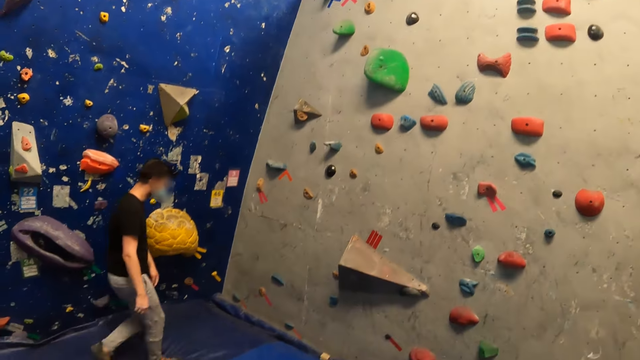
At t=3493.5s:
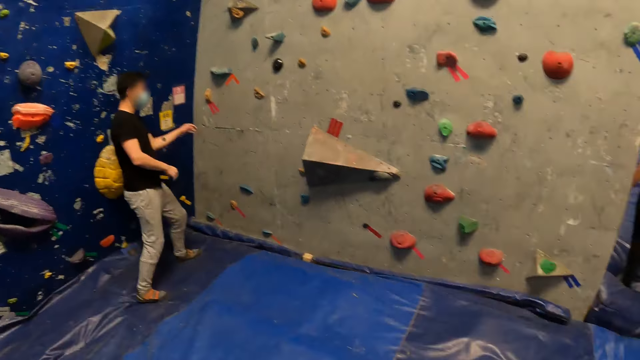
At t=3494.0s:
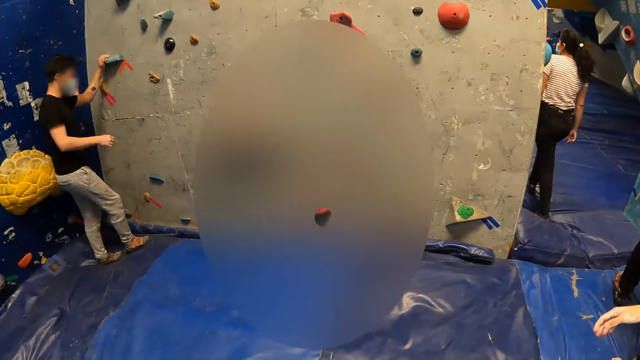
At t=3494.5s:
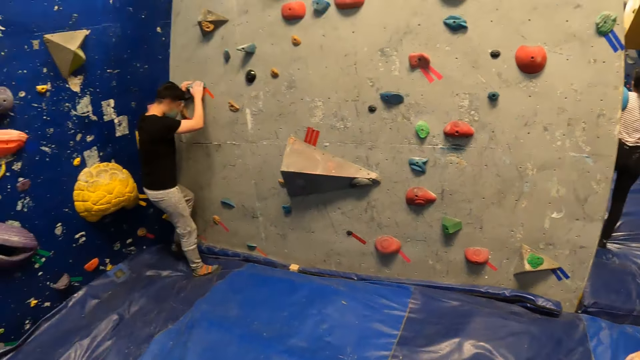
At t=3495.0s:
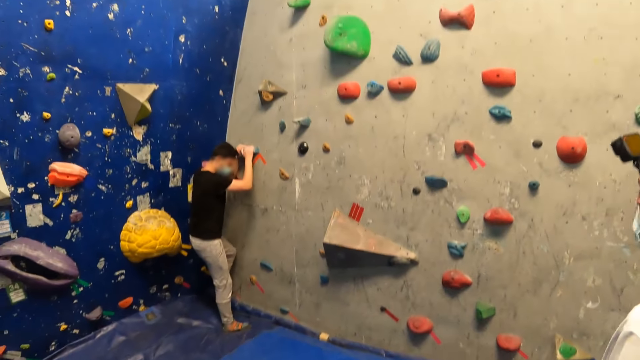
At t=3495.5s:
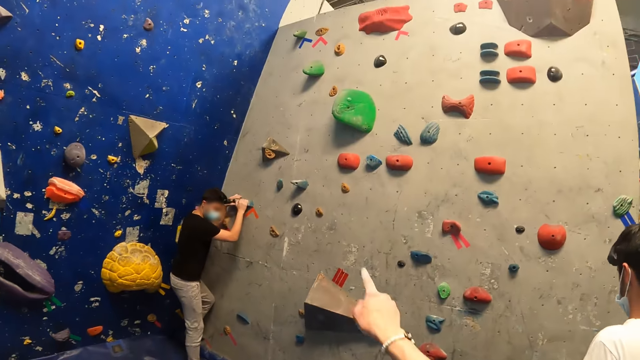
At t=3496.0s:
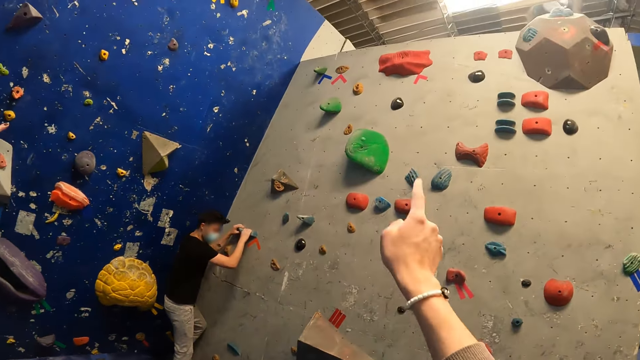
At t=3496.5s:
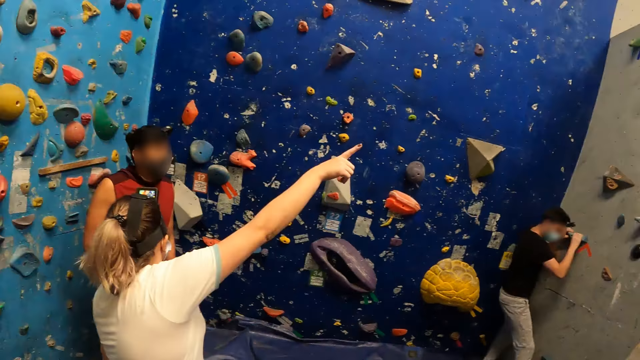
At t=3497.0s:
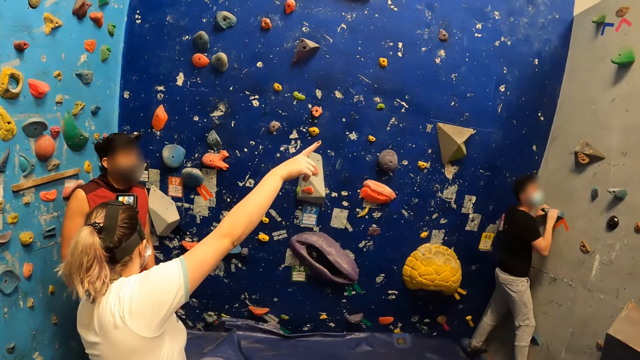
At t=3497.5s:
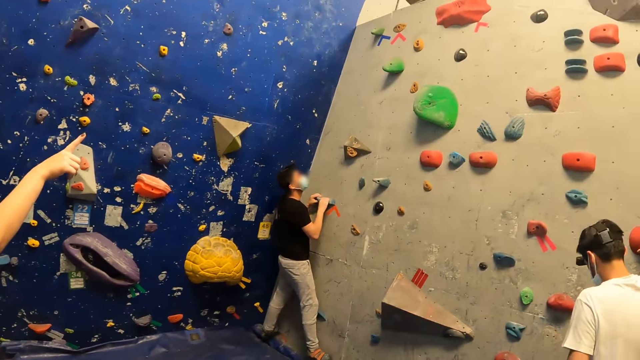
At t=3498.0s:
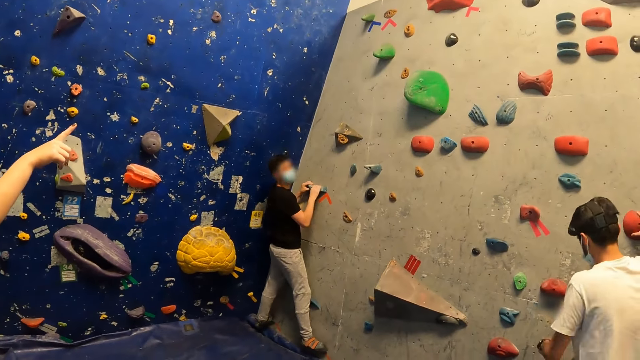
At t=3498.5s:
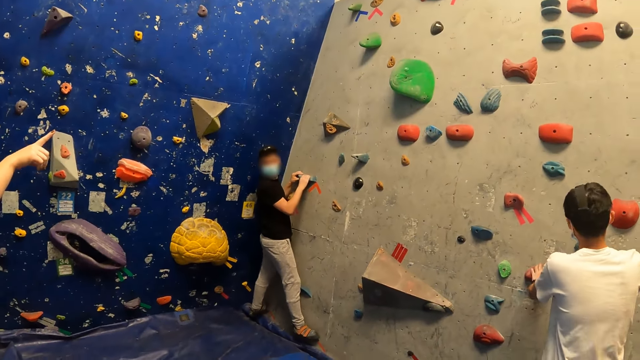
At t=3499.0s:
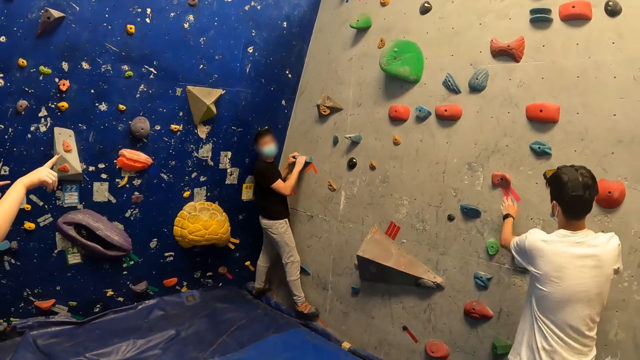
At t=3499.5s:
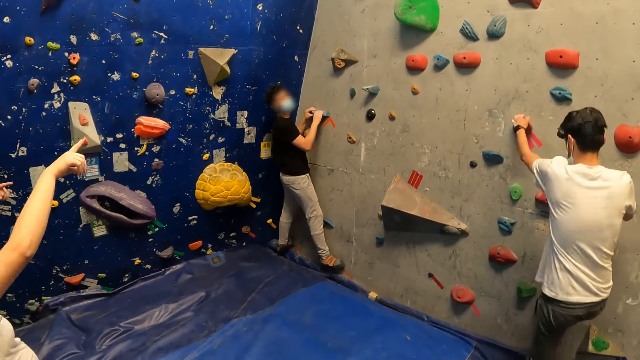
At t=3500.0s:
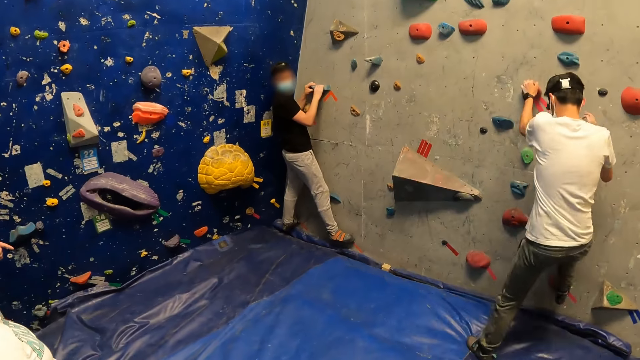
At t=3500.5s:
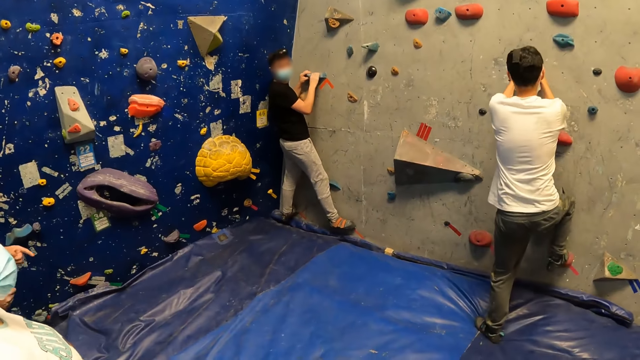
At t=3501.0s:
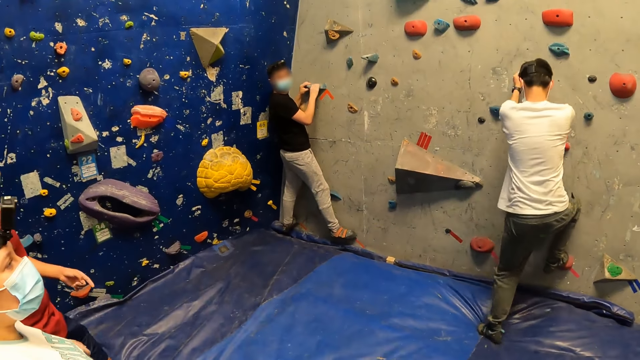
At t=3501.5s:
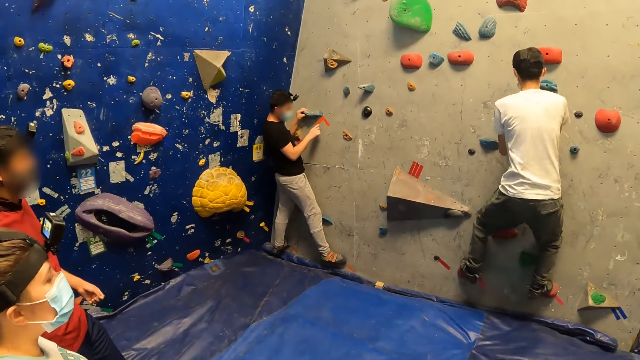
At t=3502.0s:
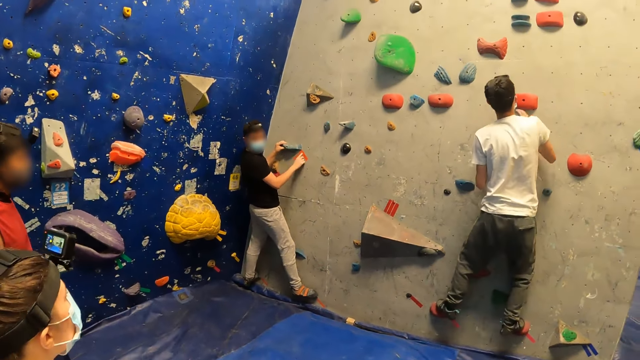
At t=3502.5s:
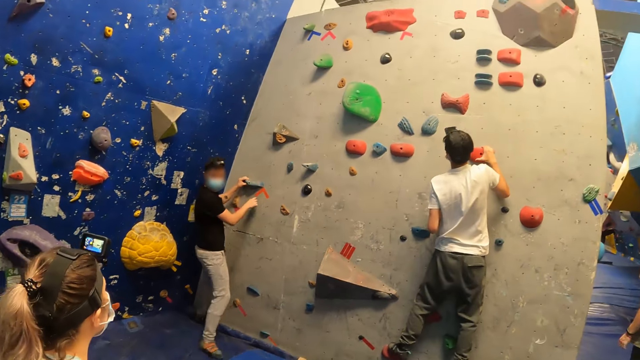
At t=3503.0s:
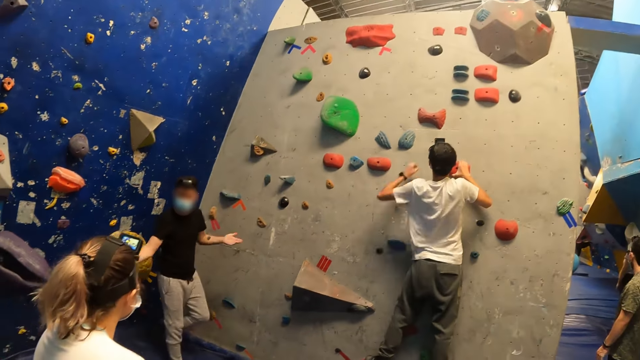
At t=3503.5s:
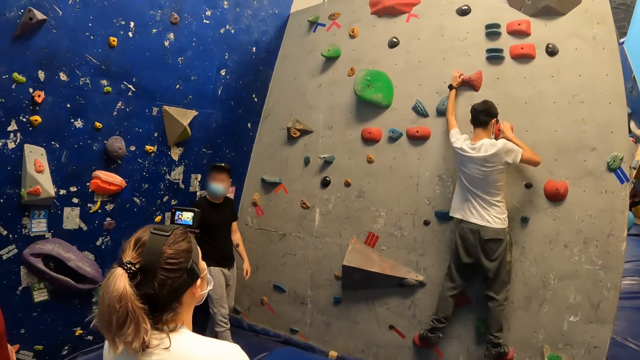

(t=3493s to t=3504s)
A man climbs the wall with both hands and legs. Another man climbs the wall with both hands and legs.

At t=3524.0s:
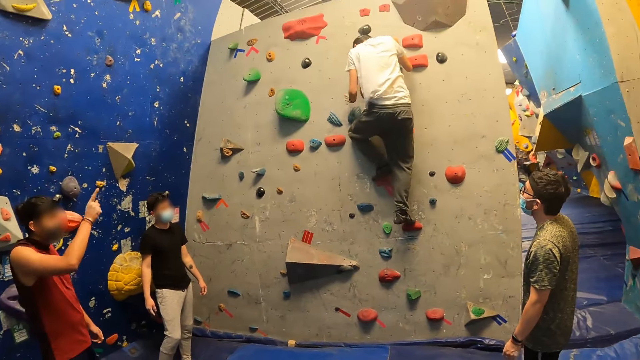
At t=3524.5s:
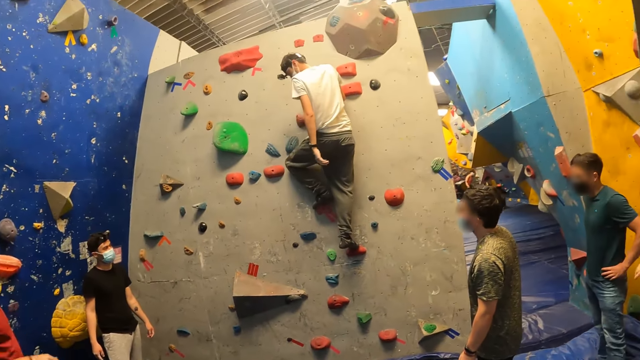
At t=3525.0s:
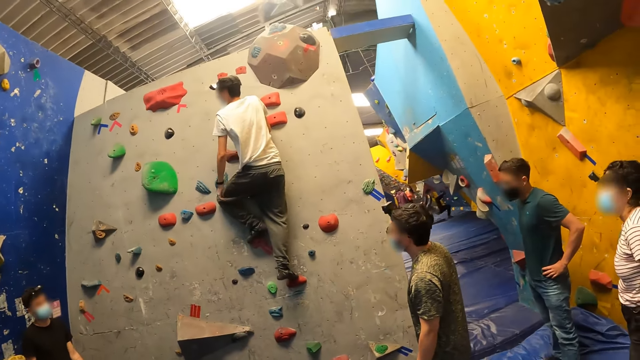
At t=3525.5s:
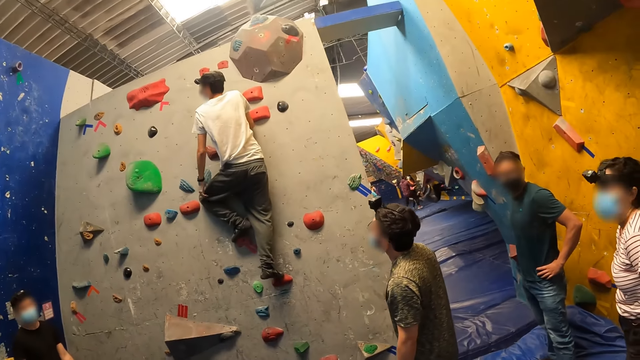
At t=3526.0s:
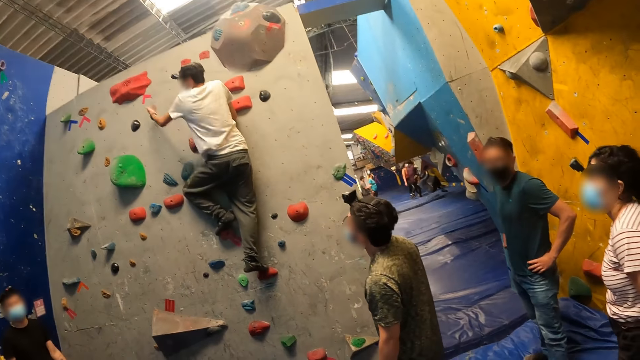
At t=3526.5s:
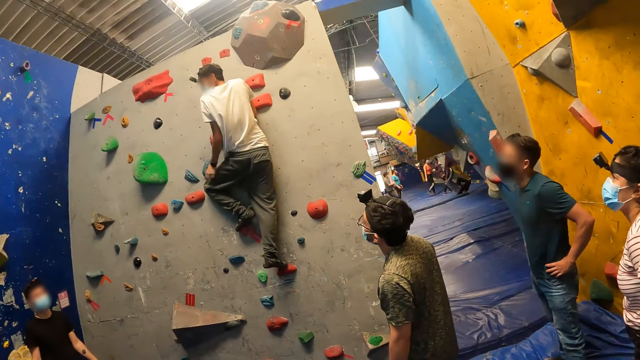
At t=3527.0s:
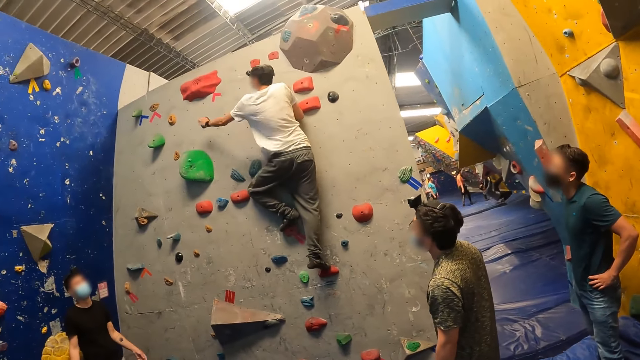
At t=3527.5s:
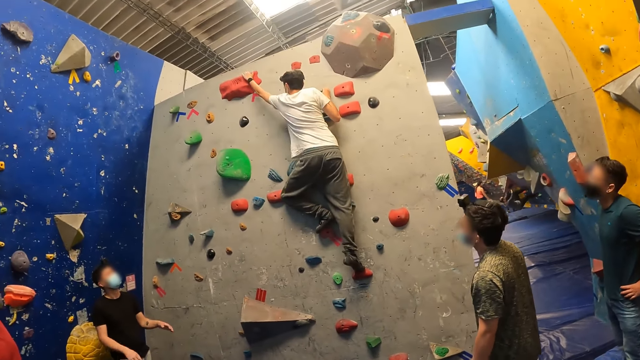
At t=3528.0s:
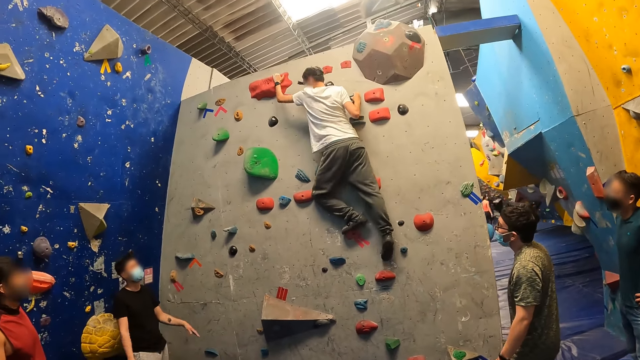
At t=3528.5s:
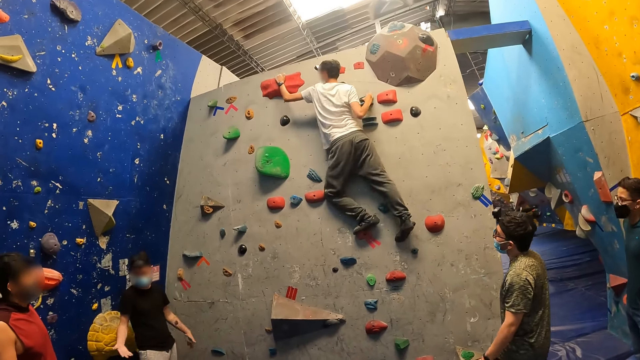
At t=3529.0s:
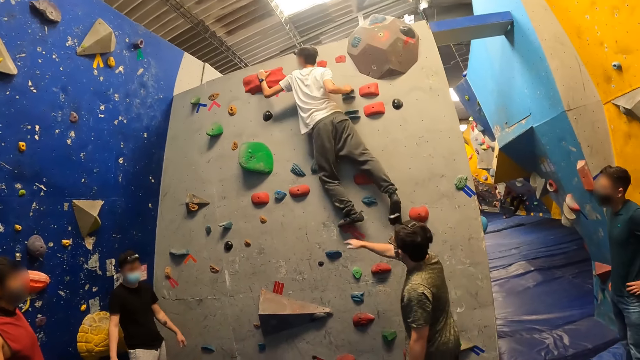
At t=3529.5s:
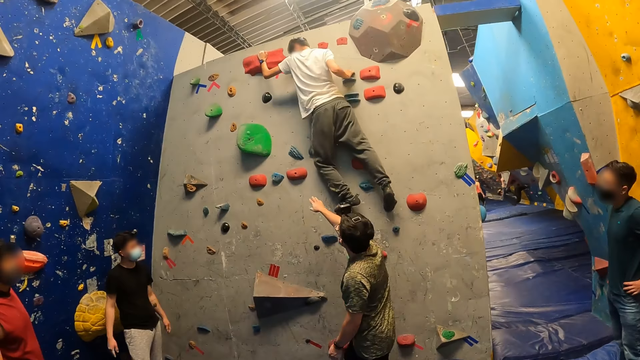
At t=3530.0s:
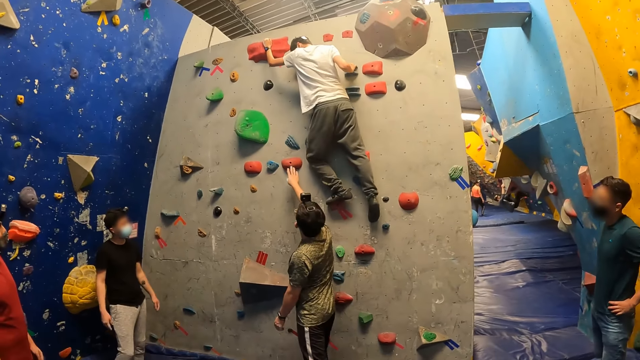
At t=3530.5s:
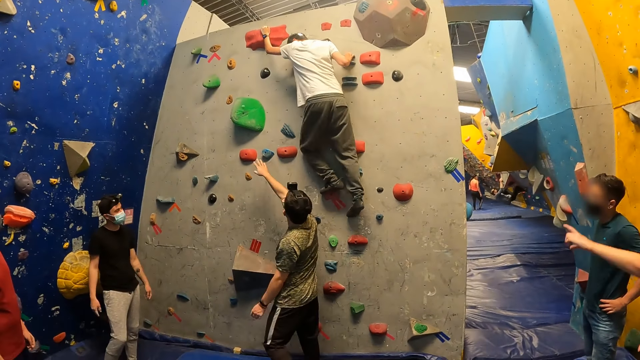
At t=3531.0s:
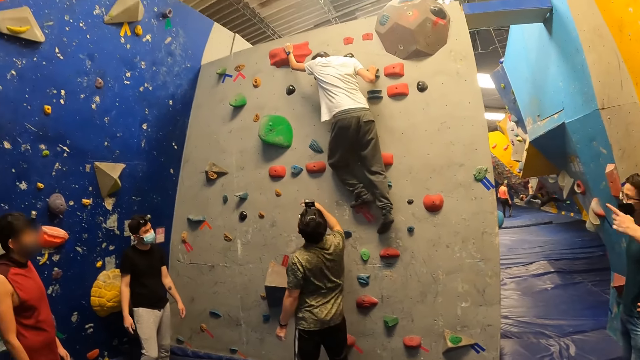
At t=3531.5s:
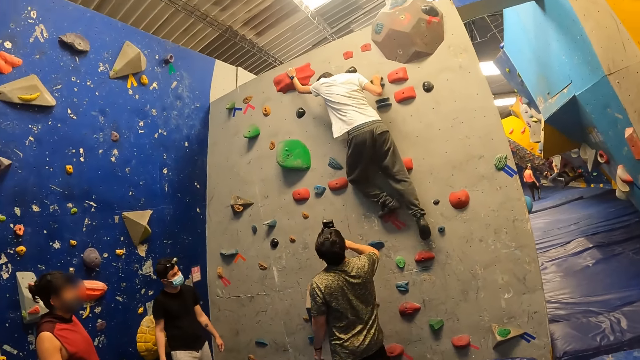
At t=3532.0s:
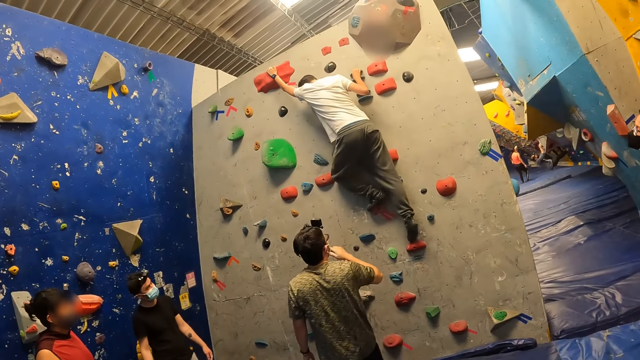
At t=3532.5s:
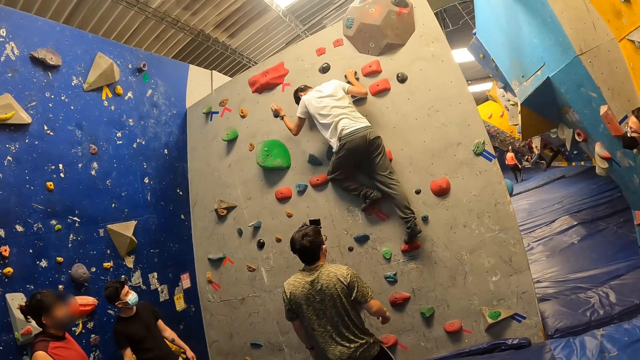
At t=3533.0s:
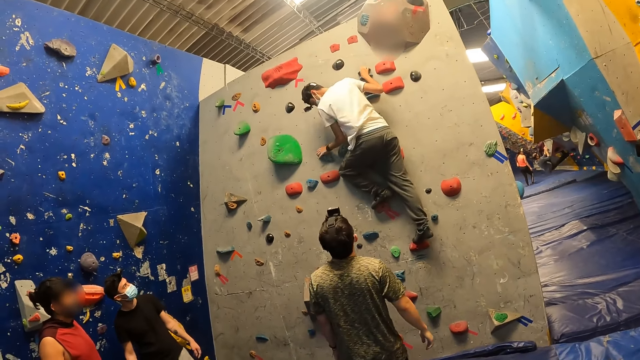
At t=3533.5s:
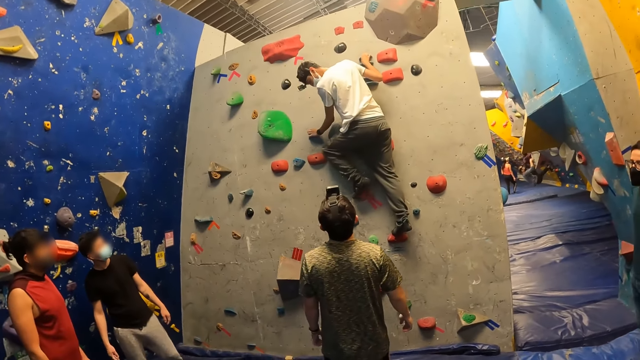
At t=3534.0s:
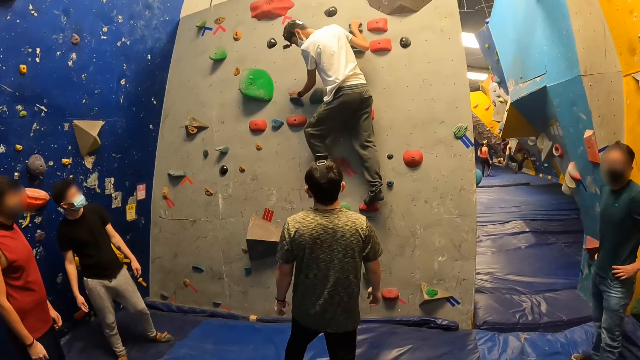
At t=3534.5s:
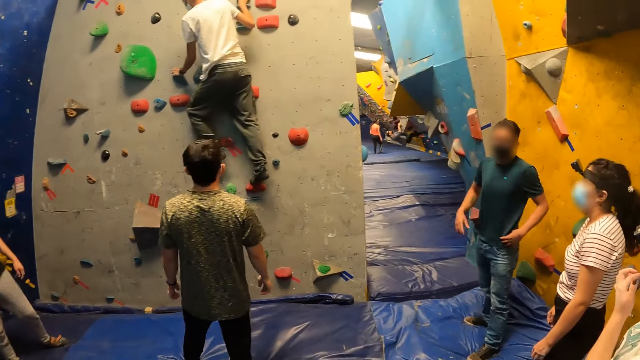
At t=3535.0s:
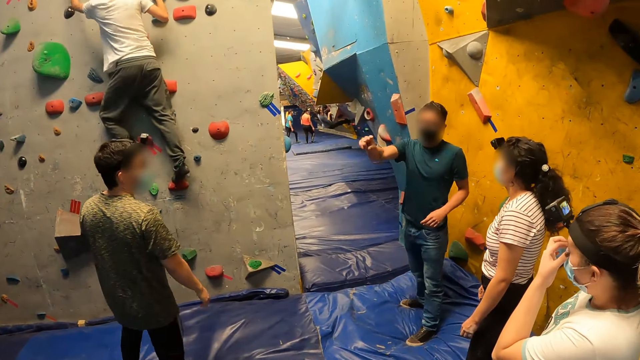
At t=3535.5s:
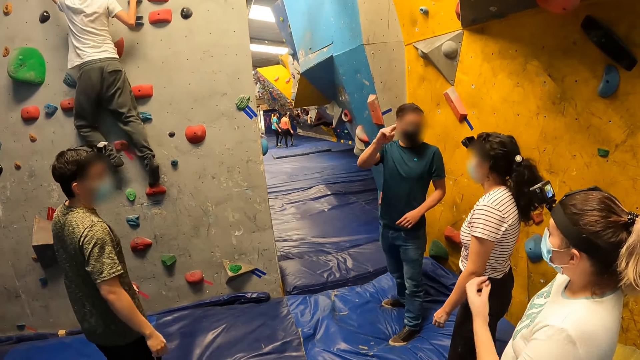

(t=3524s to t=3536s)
A man interacts with another man and a third man. The first man moves a hand. He climbs the wall or rock with his hands and legs. Another man walks towards the wall and touches a rock on the wall with his right hand. Another man moves around and points at the rock. The first man descends from the rock. Another man interacts with a woman and another woman.
